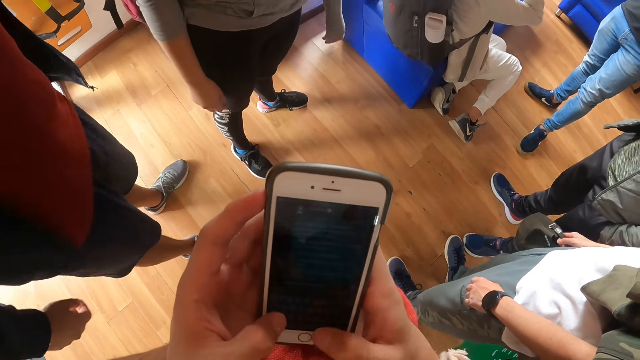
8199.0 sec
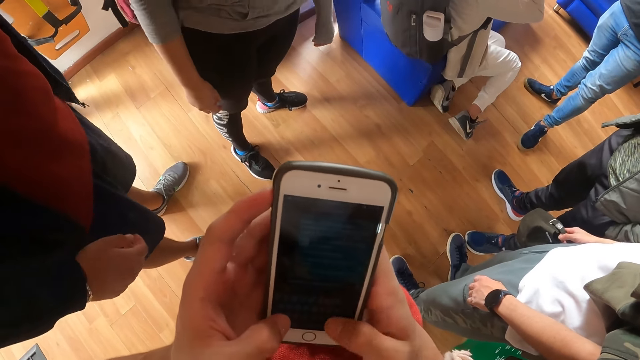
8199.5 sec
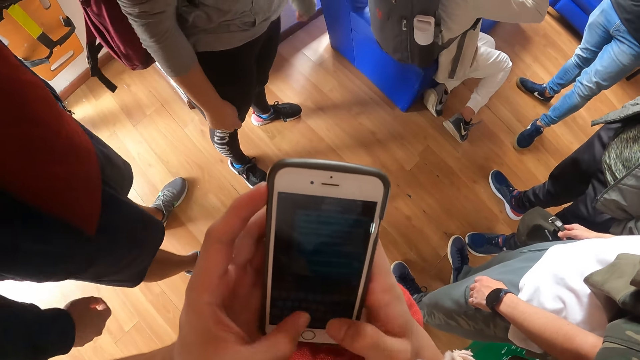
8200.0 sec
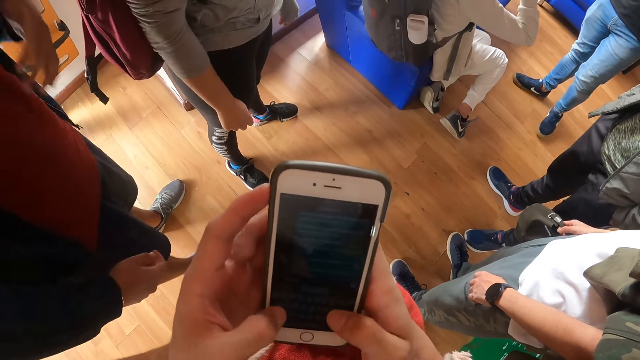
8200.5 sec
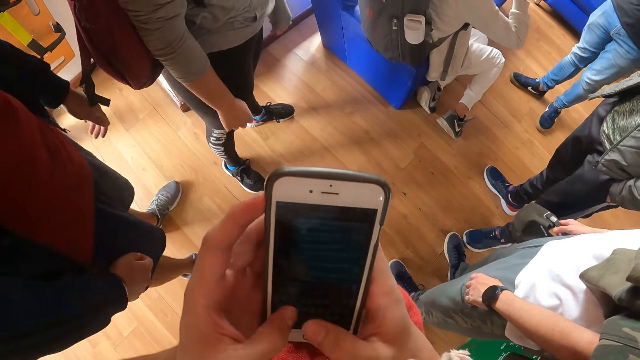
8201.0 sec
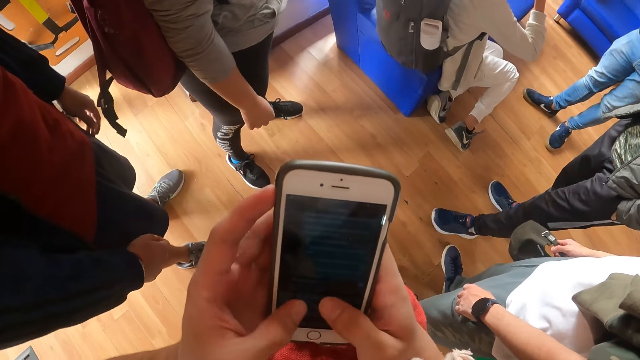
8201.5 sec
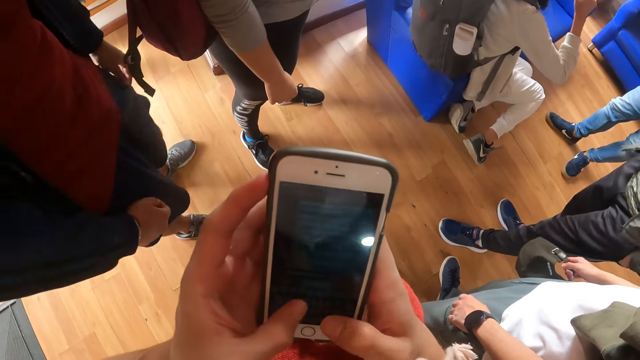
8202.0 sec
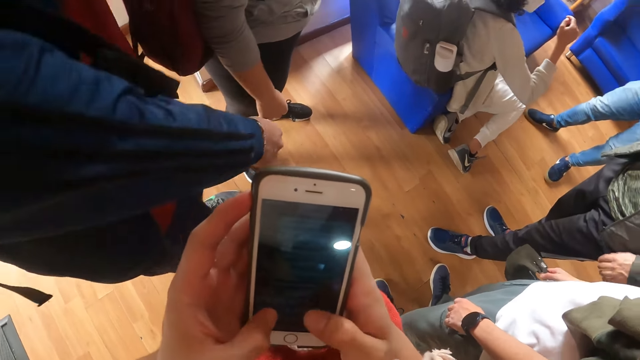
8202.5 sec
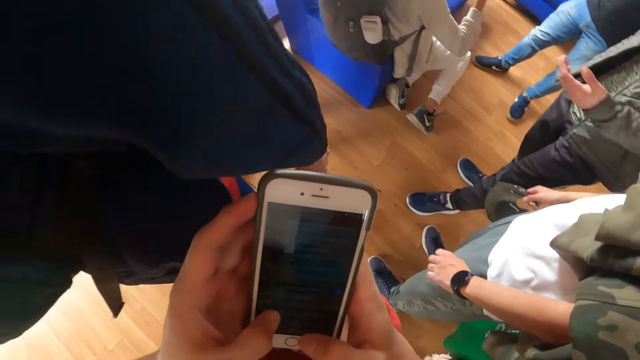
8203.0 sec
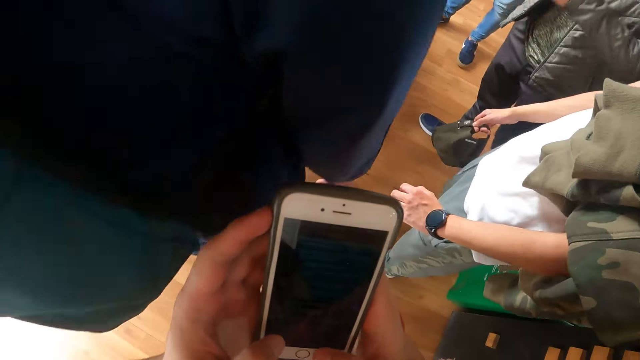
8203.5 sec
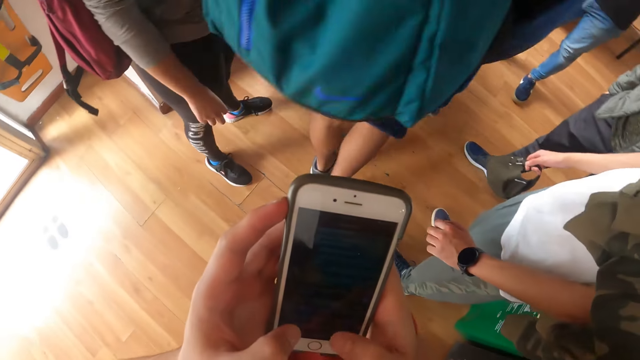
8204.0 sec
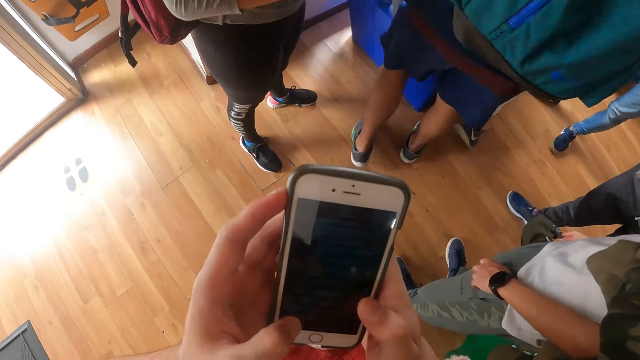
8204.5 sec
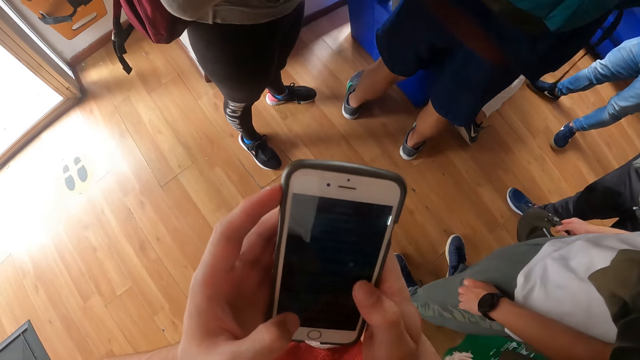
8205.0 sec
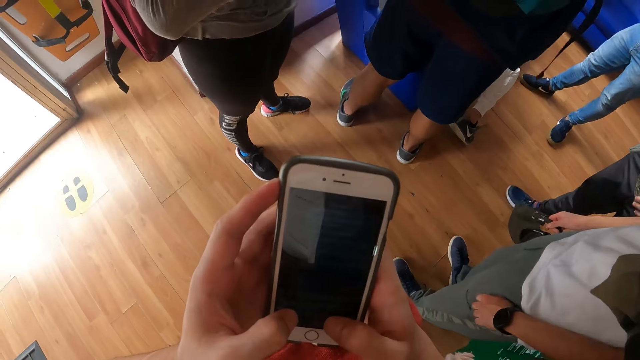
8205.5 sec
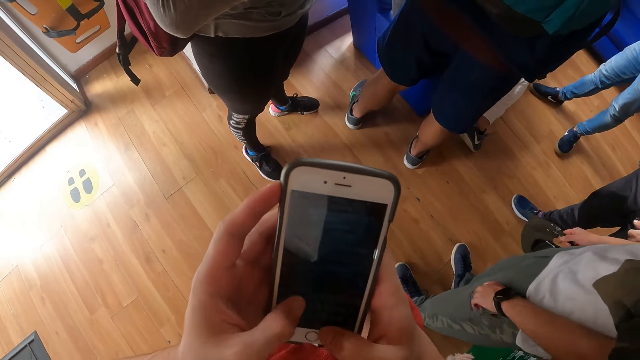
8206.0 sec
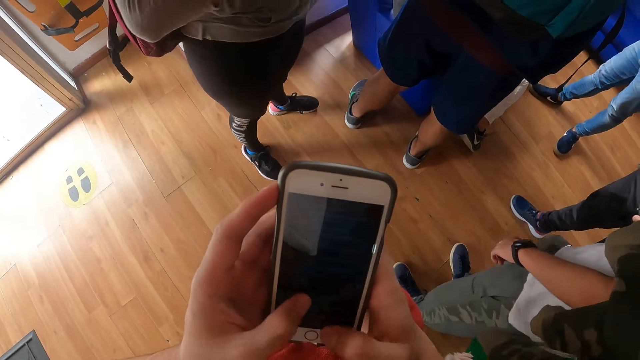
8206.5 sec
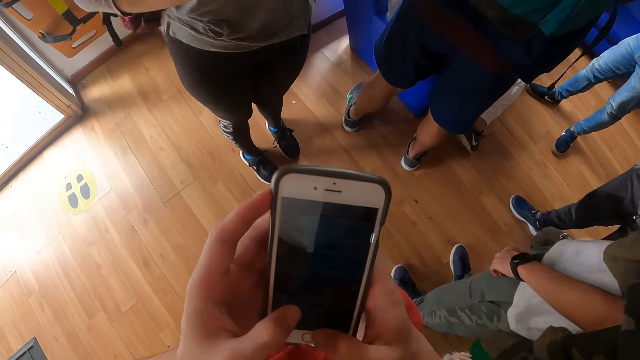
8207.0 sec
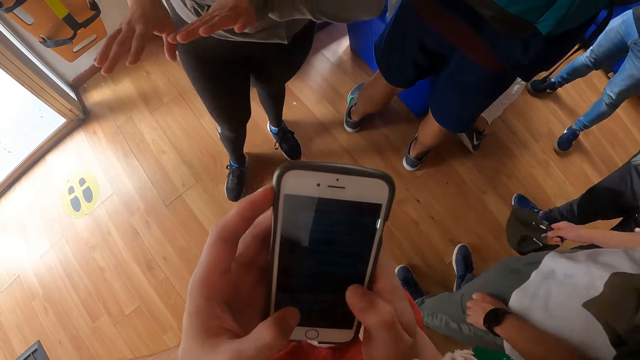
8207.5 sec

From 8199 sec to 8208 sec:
The camera wearer uses the phone. A man walks around. The camera wearer uses the phone.

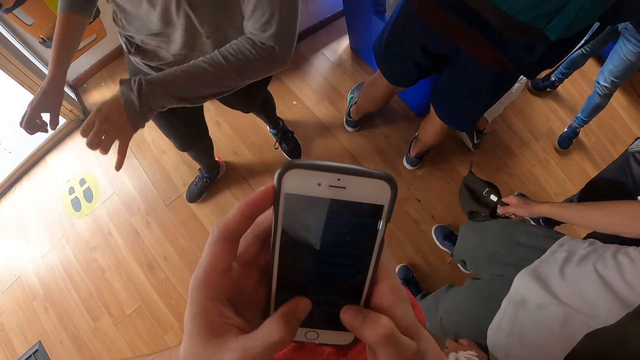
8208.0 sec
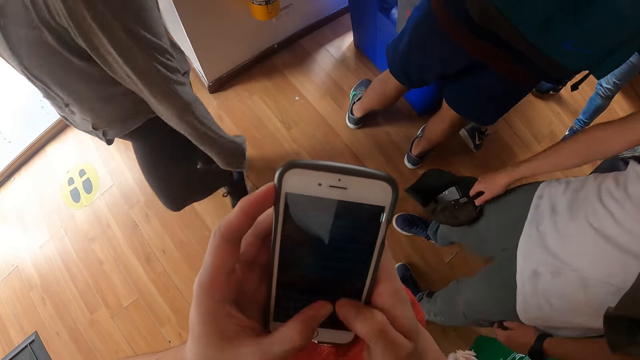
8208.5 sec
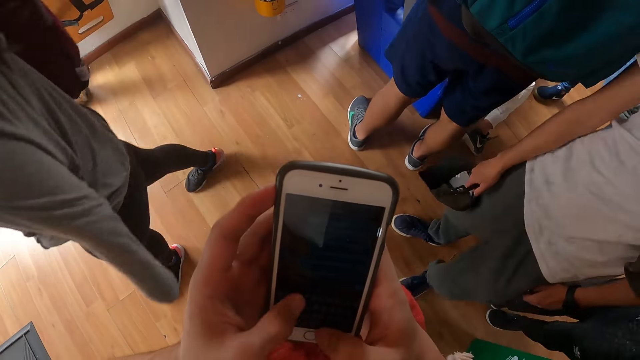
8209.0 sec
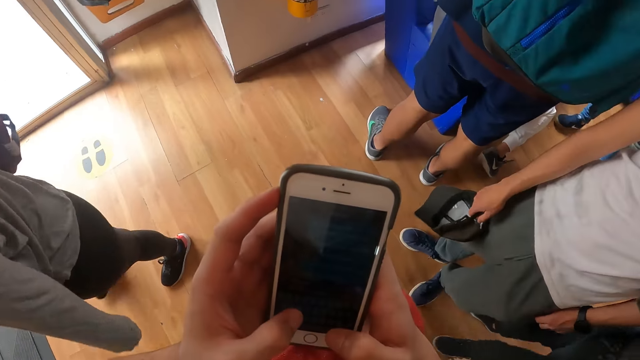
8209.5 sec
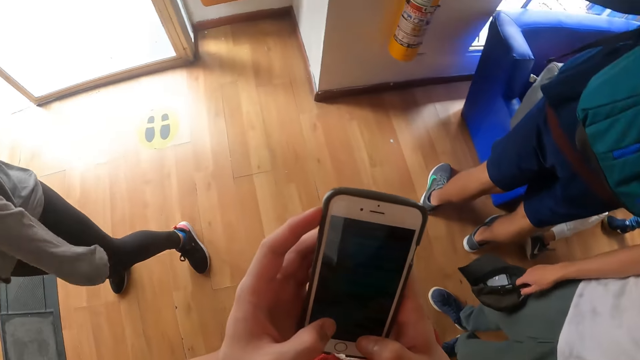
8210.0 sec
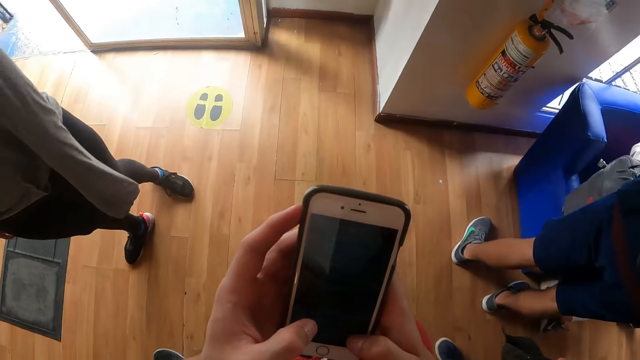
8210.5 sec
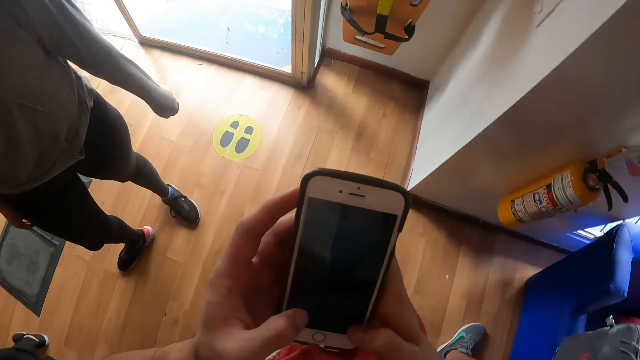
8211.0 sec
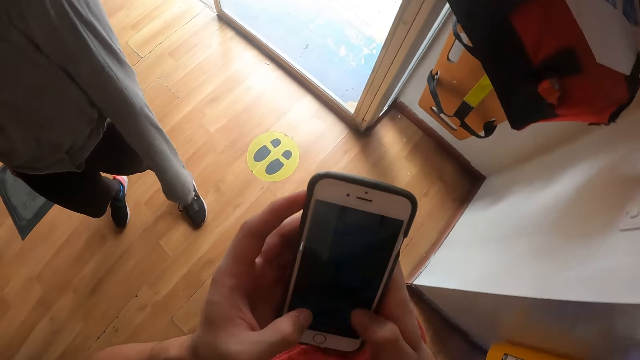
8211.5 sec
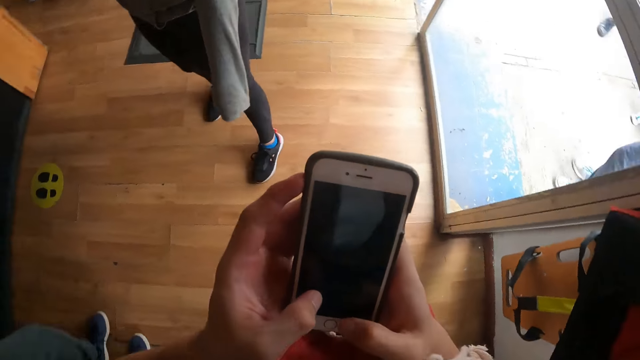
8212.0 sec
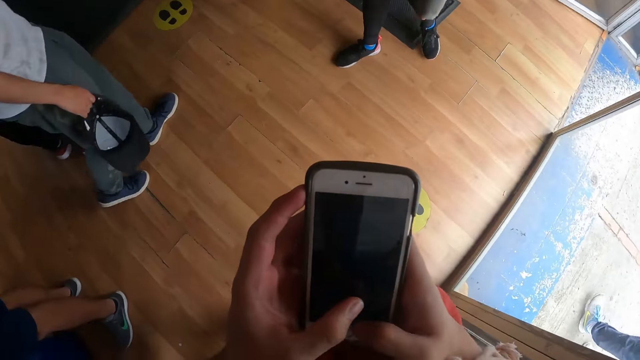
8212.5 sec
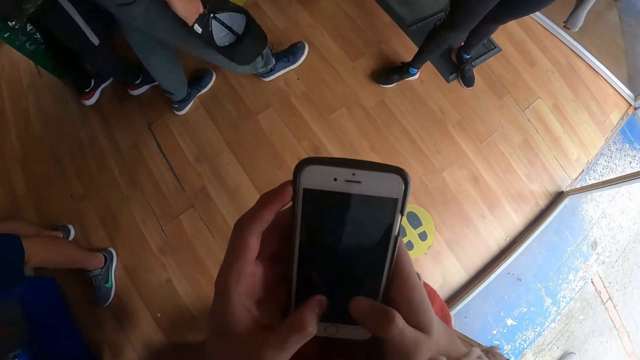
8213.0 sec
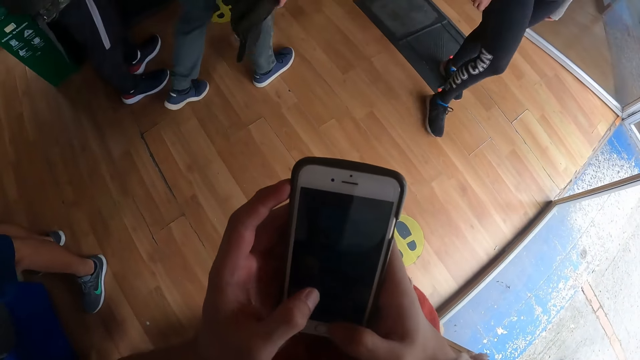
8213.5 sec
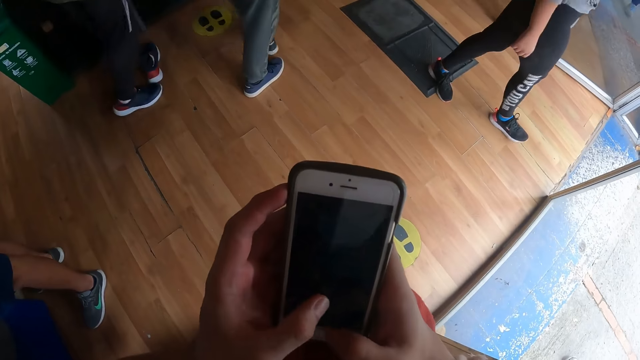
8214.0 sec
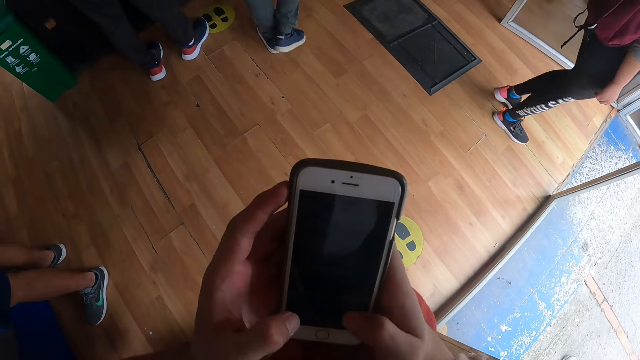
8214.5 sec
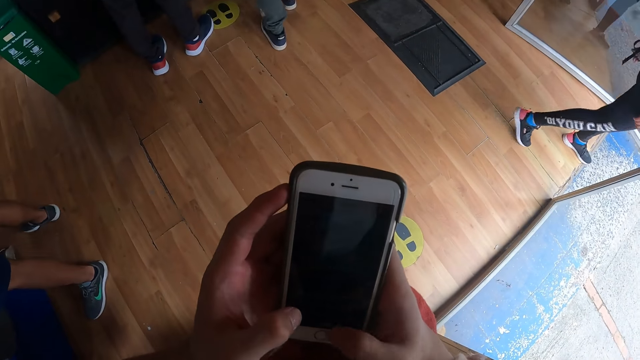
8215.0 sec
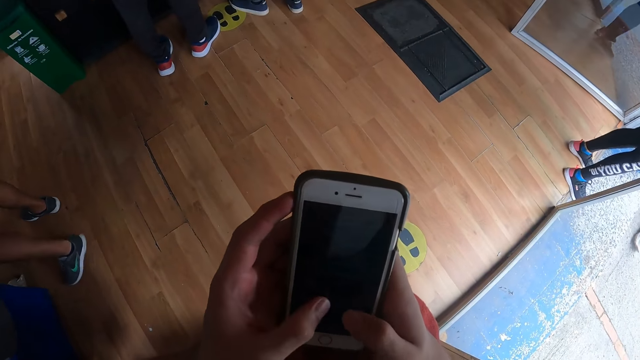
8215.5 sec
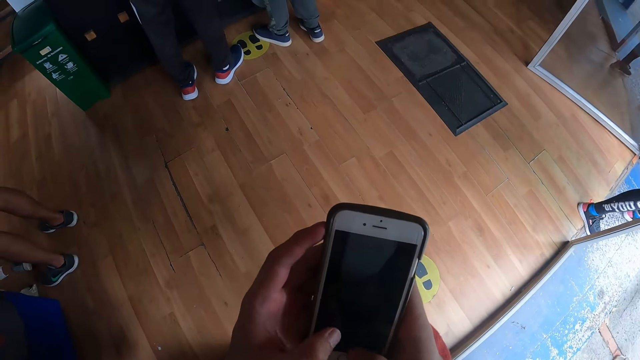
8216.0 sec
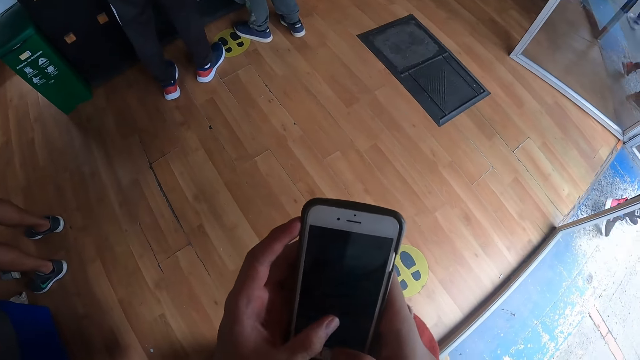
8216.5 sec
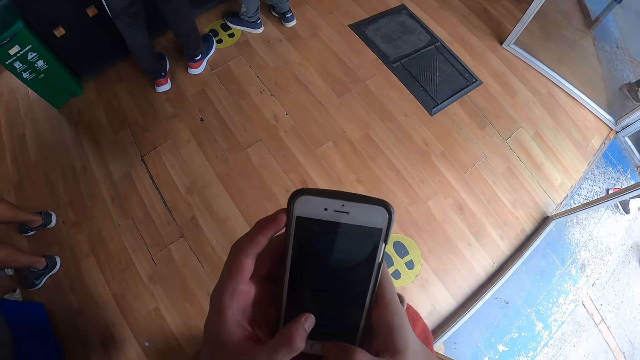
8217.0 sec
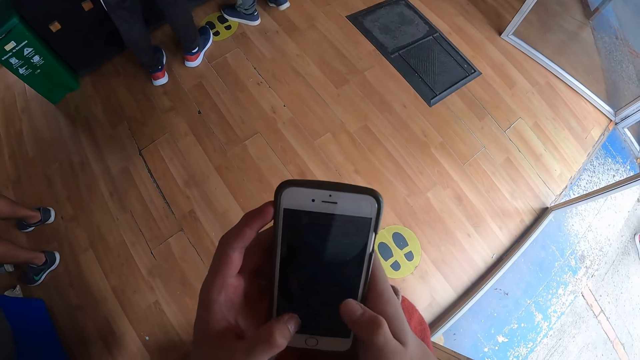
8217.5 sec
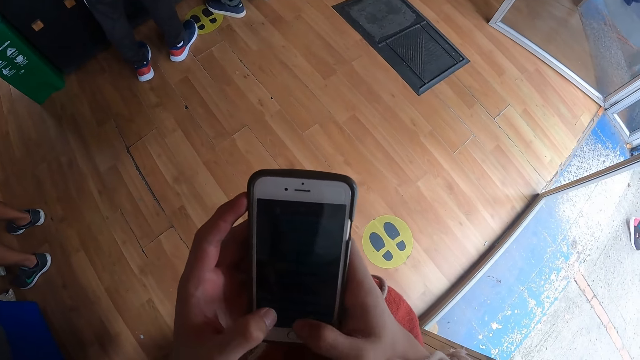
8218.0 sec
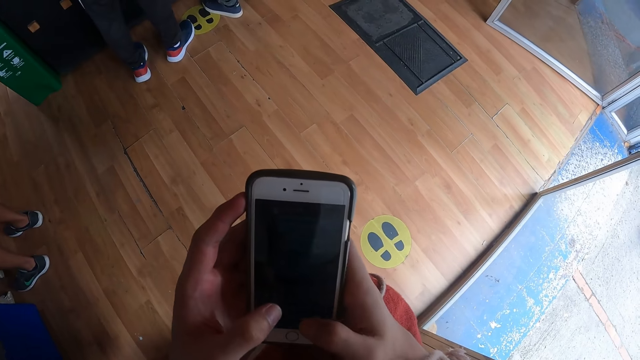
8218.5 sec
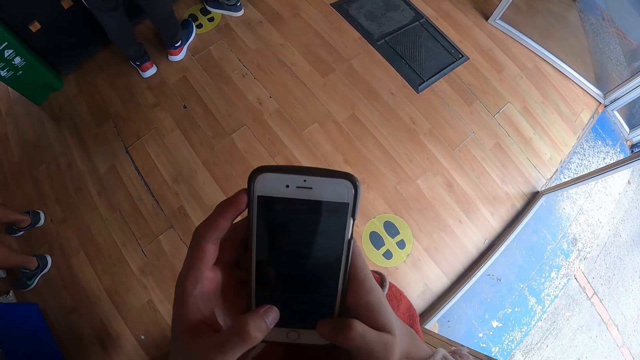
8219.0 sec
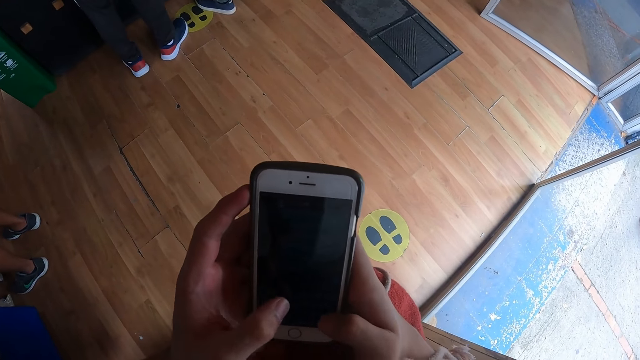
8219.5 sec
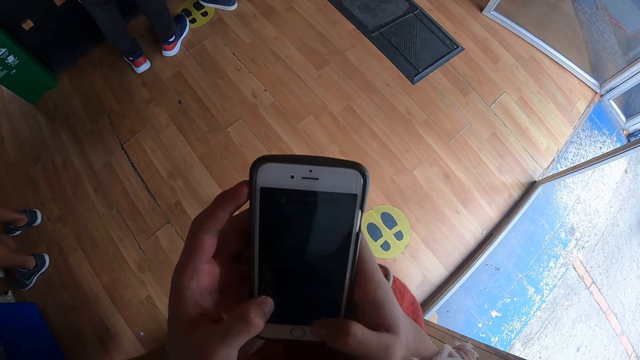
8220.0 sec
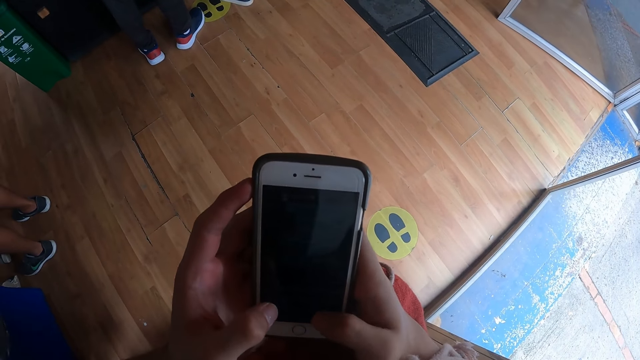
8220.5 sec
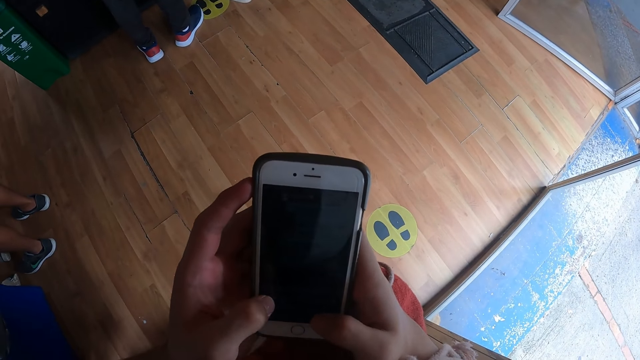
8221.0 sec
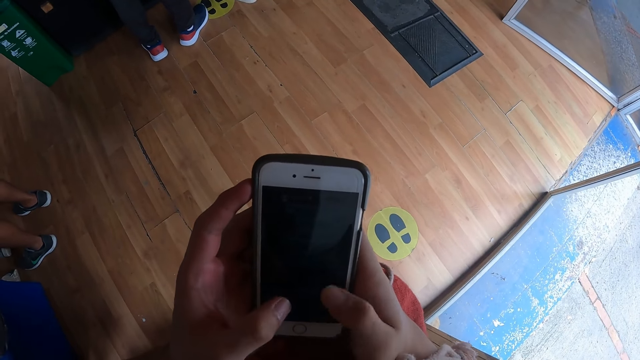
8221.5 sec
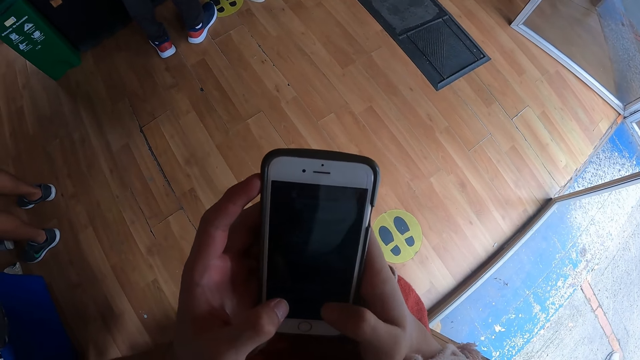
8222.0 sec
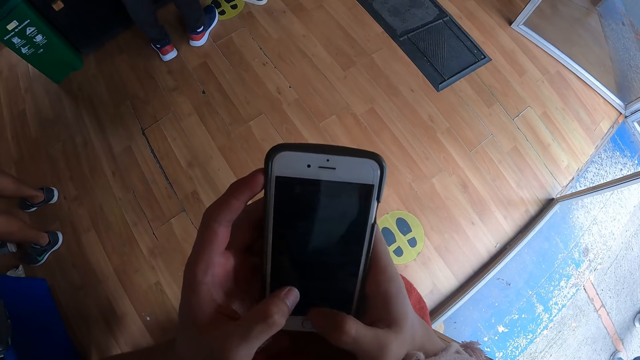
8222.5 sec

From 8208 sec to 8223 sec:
A woman walks around. The woman moves the hand. The camera wearer uses the phone.
